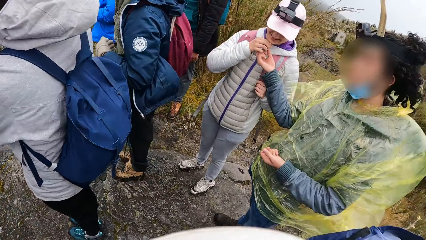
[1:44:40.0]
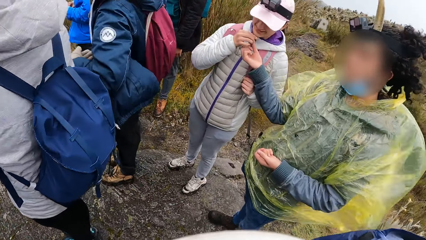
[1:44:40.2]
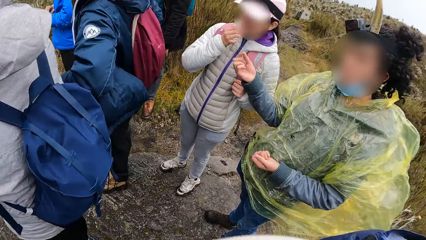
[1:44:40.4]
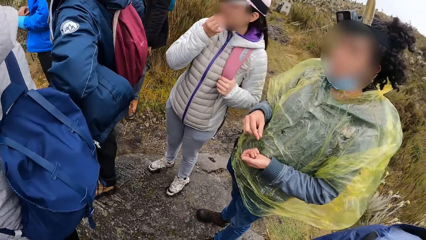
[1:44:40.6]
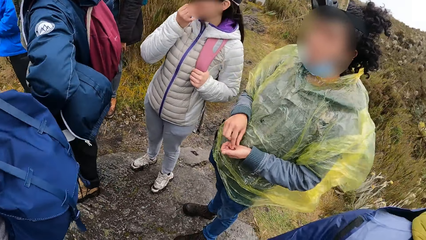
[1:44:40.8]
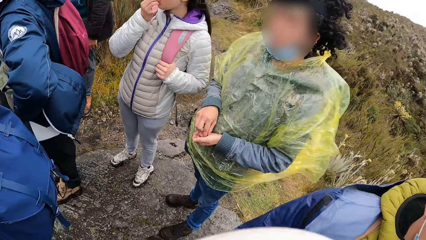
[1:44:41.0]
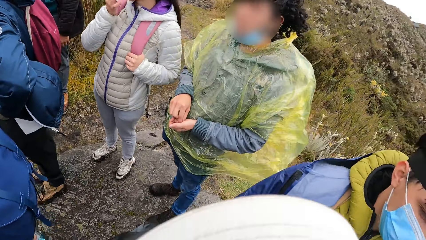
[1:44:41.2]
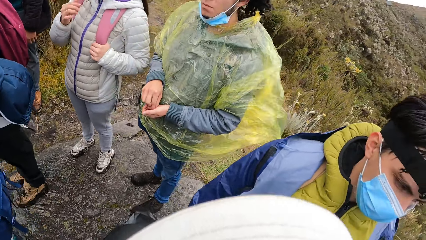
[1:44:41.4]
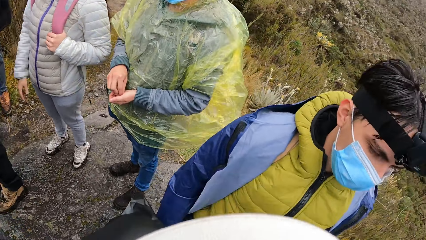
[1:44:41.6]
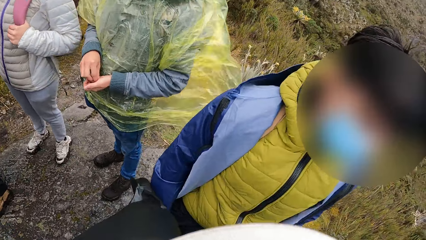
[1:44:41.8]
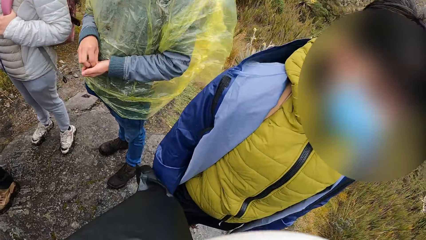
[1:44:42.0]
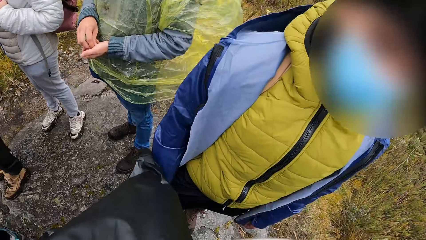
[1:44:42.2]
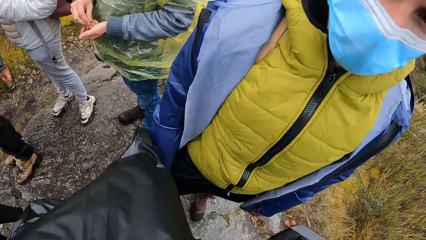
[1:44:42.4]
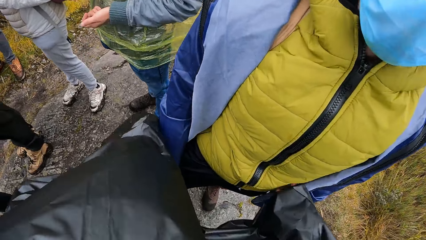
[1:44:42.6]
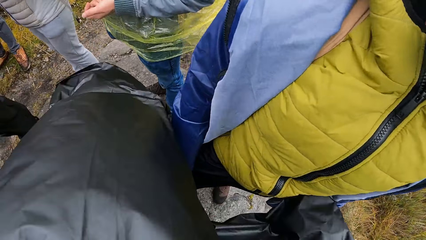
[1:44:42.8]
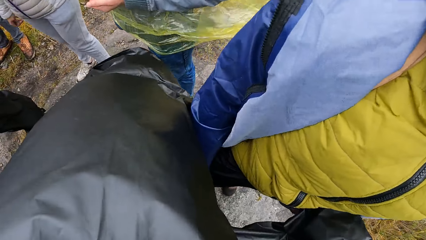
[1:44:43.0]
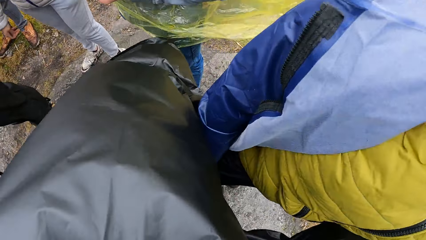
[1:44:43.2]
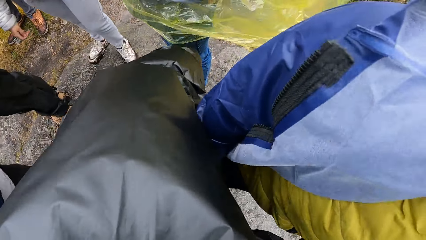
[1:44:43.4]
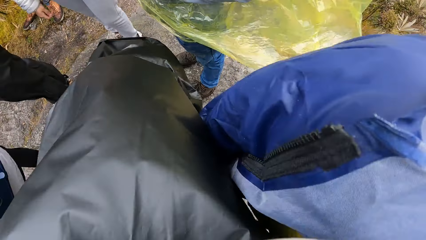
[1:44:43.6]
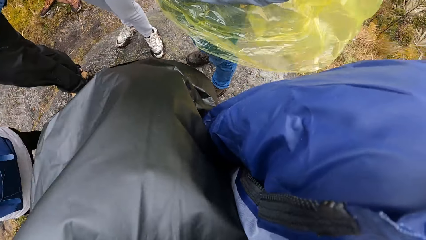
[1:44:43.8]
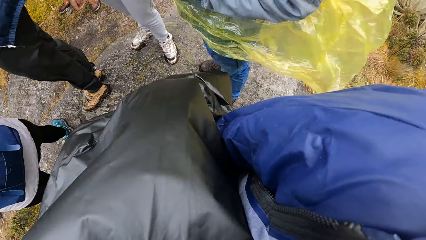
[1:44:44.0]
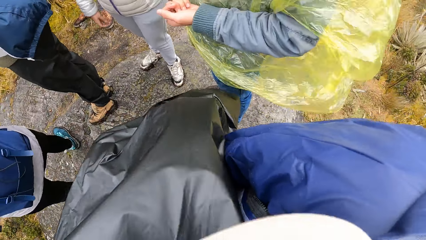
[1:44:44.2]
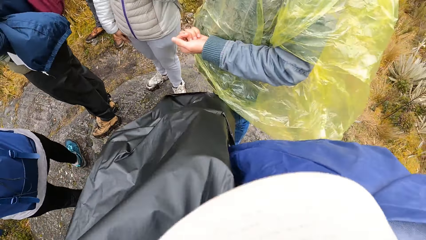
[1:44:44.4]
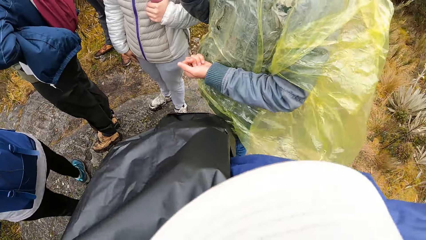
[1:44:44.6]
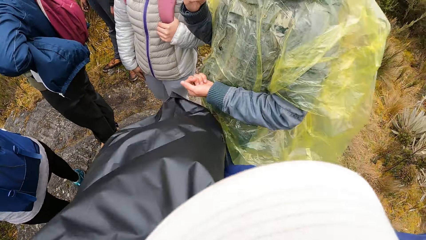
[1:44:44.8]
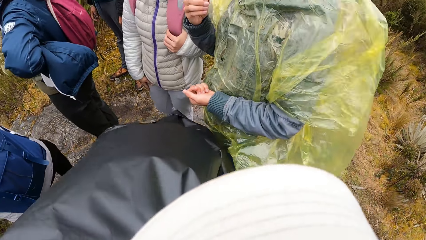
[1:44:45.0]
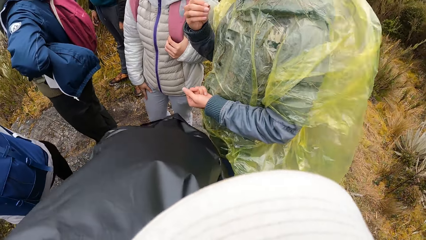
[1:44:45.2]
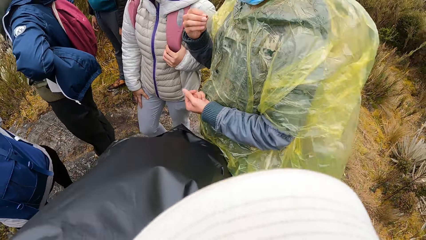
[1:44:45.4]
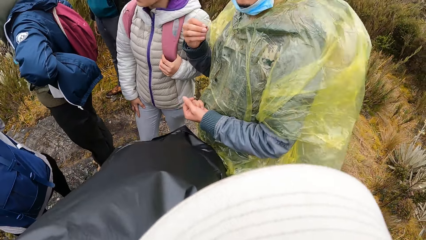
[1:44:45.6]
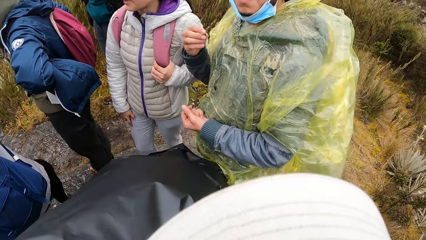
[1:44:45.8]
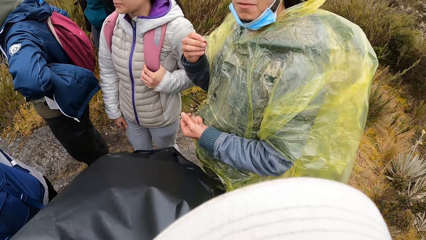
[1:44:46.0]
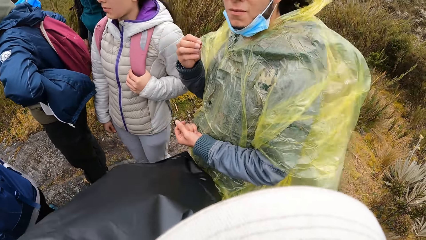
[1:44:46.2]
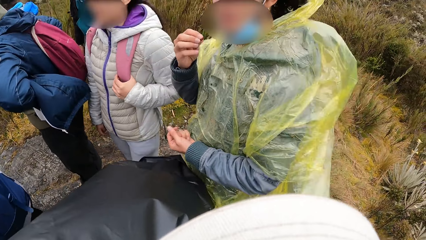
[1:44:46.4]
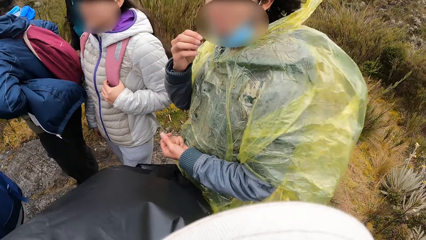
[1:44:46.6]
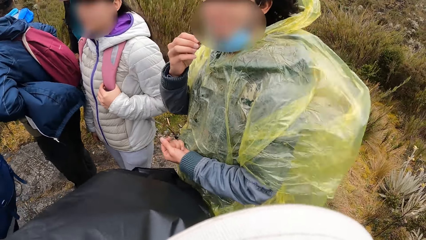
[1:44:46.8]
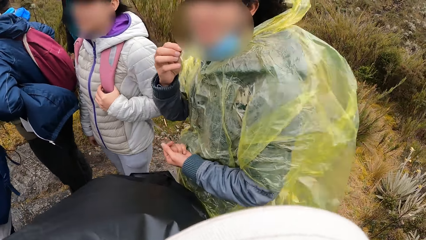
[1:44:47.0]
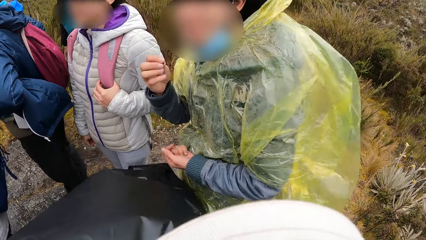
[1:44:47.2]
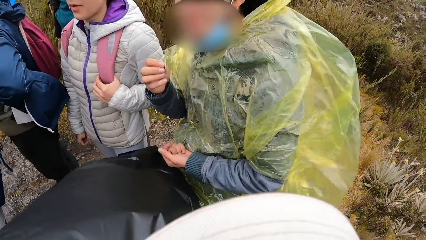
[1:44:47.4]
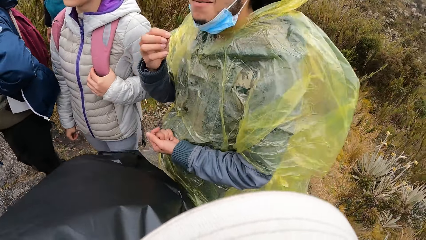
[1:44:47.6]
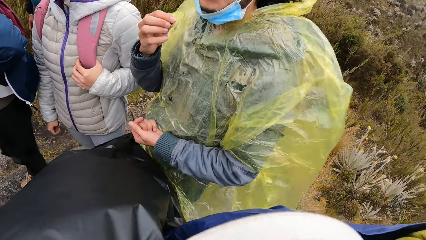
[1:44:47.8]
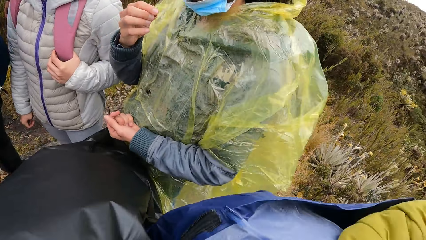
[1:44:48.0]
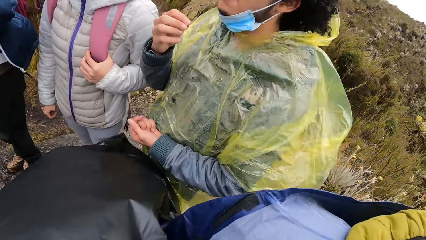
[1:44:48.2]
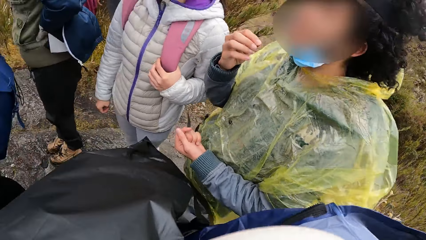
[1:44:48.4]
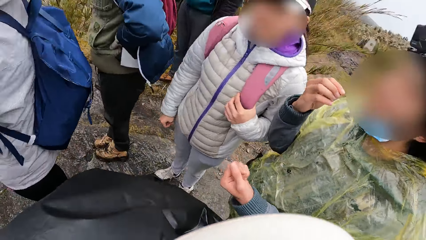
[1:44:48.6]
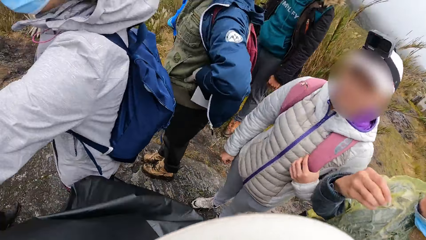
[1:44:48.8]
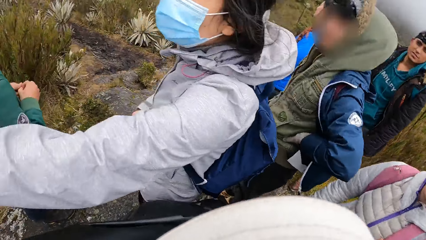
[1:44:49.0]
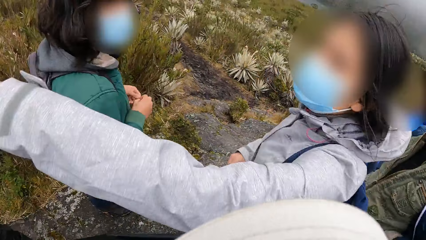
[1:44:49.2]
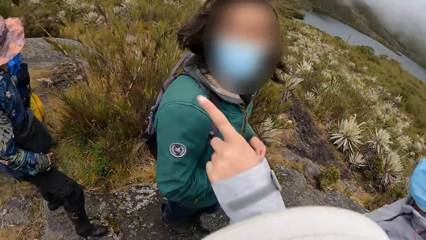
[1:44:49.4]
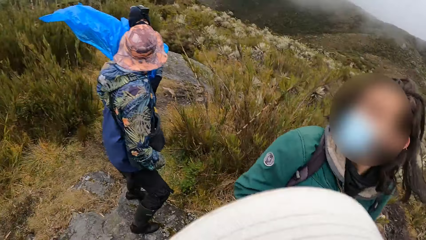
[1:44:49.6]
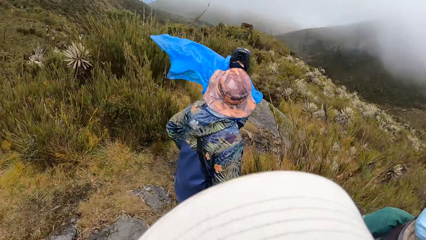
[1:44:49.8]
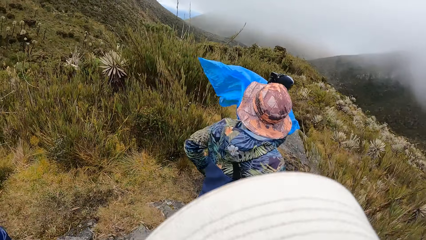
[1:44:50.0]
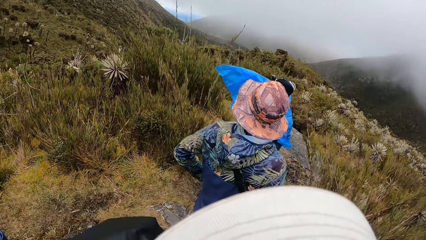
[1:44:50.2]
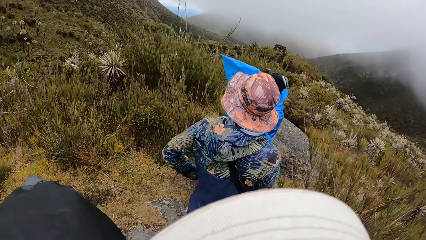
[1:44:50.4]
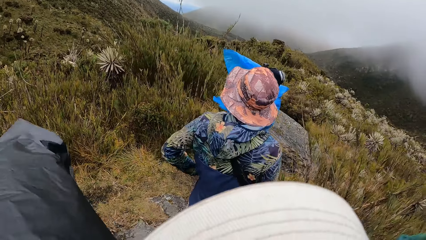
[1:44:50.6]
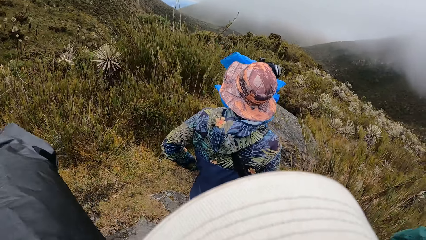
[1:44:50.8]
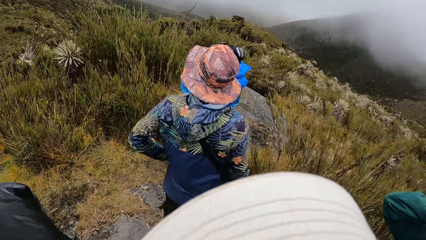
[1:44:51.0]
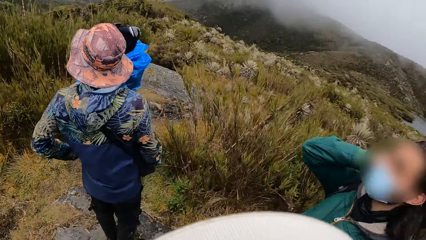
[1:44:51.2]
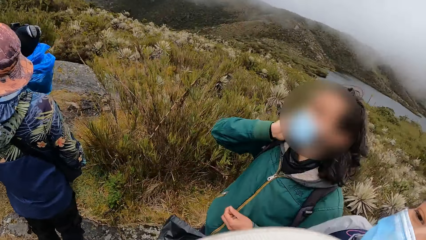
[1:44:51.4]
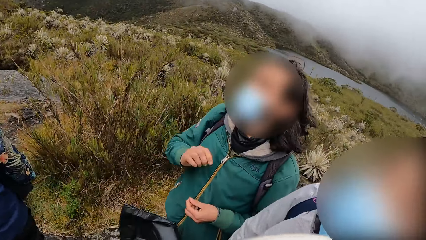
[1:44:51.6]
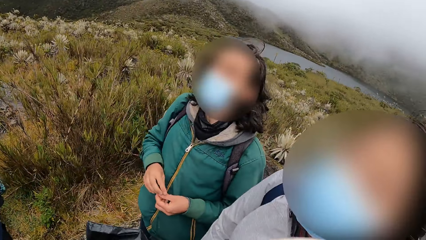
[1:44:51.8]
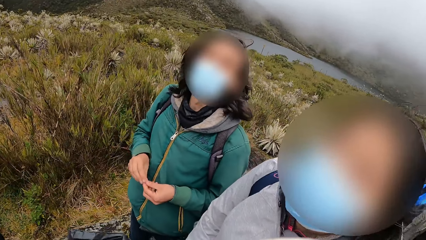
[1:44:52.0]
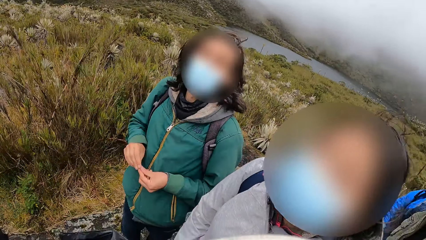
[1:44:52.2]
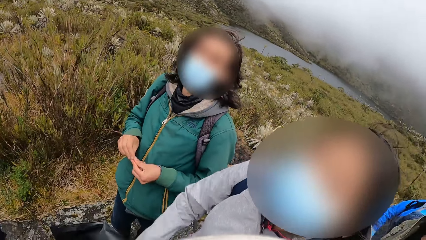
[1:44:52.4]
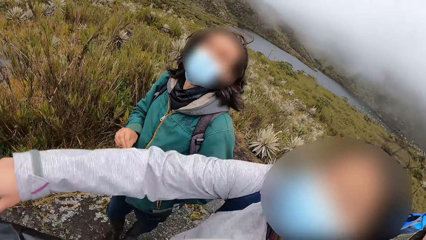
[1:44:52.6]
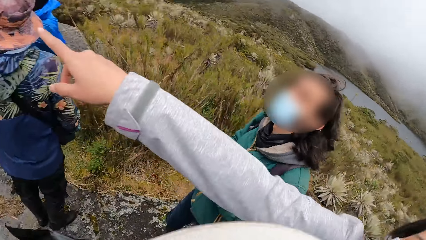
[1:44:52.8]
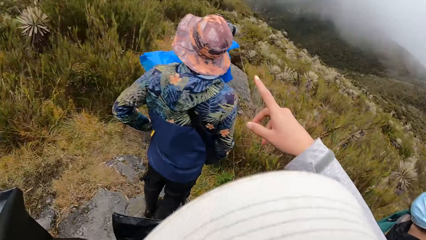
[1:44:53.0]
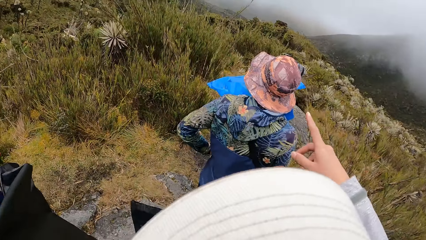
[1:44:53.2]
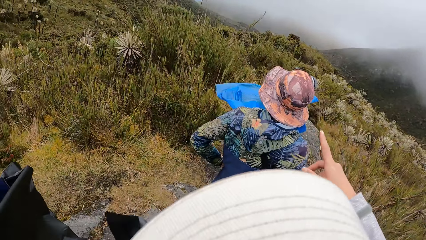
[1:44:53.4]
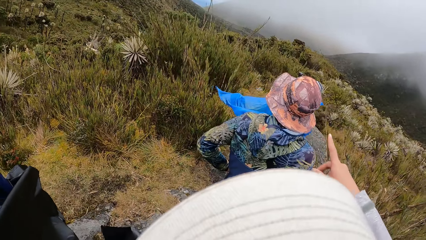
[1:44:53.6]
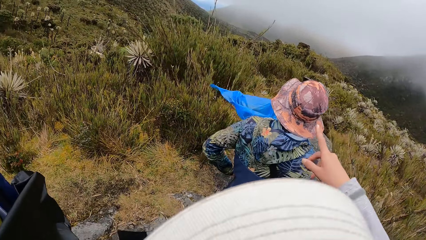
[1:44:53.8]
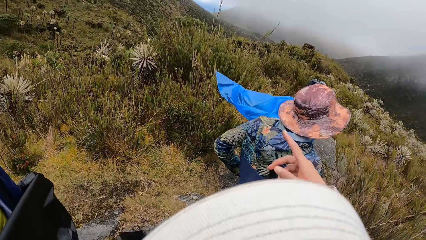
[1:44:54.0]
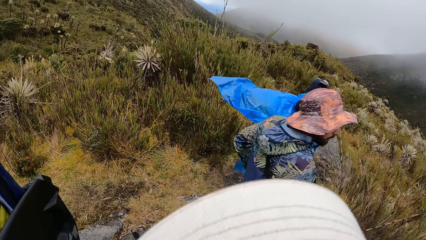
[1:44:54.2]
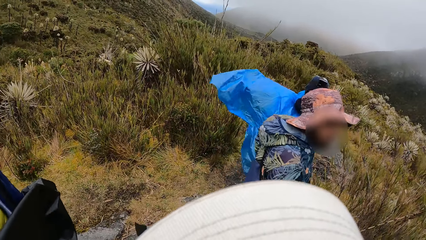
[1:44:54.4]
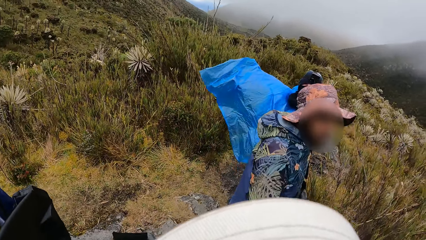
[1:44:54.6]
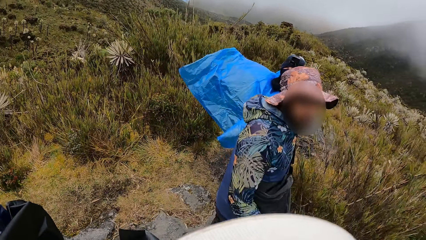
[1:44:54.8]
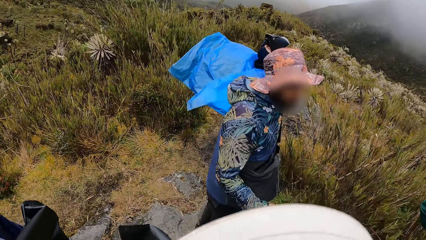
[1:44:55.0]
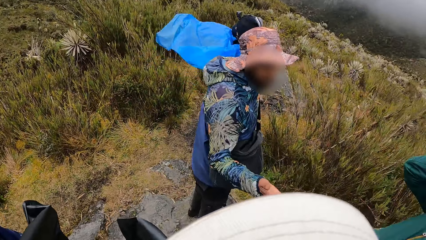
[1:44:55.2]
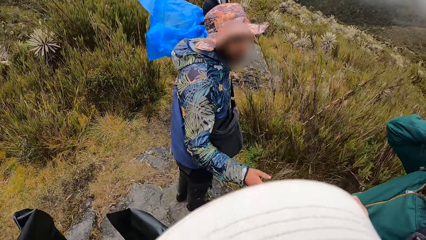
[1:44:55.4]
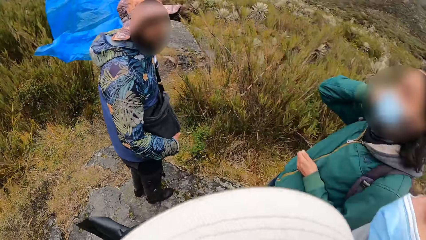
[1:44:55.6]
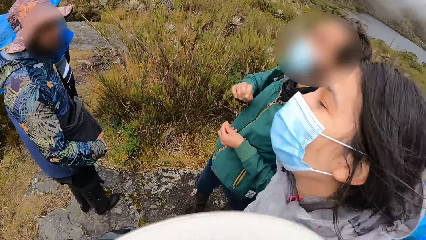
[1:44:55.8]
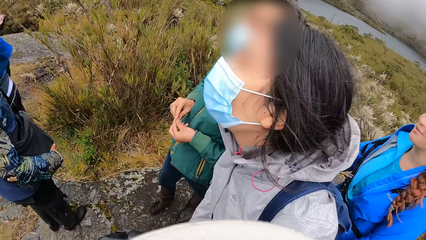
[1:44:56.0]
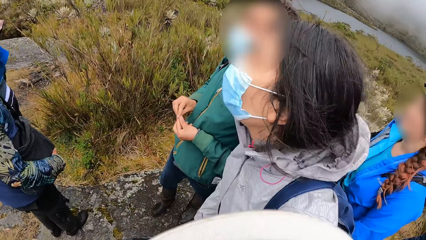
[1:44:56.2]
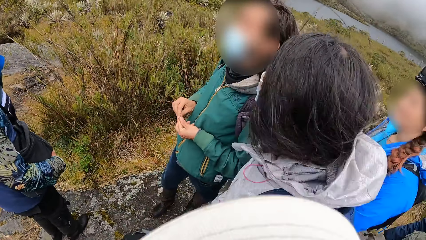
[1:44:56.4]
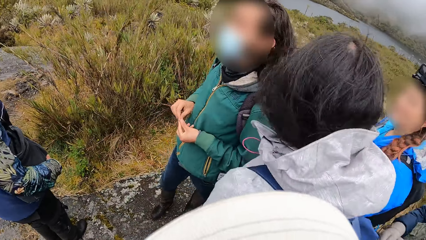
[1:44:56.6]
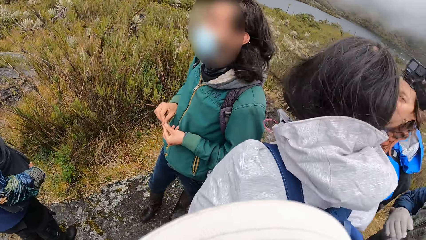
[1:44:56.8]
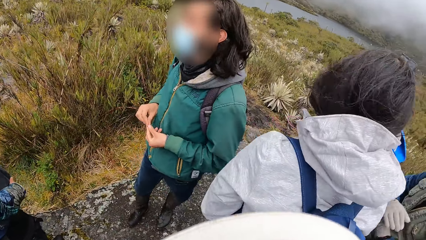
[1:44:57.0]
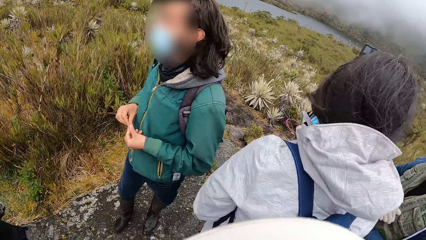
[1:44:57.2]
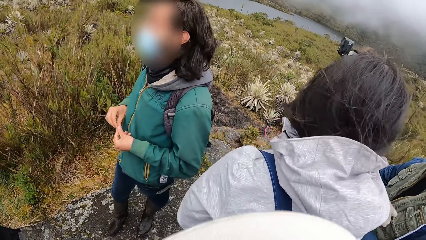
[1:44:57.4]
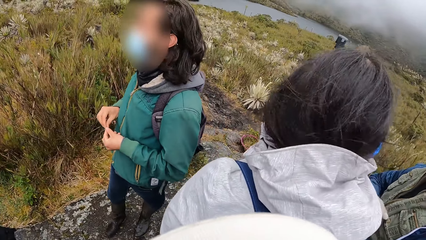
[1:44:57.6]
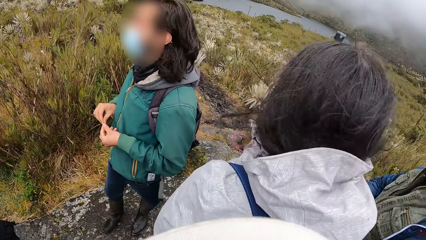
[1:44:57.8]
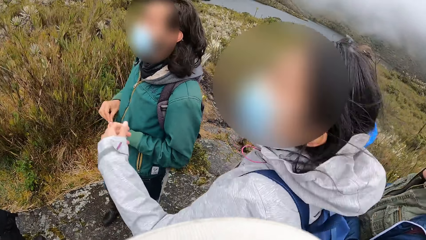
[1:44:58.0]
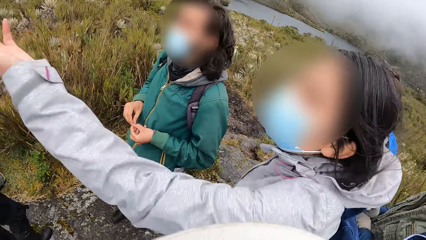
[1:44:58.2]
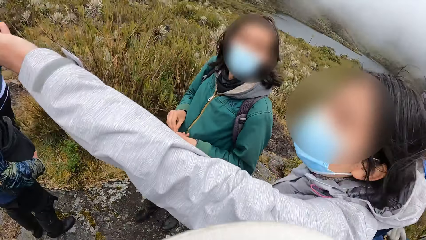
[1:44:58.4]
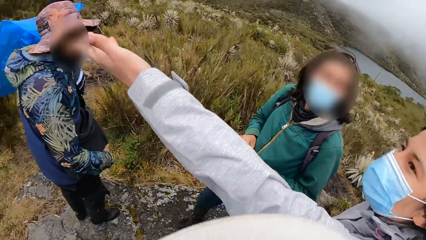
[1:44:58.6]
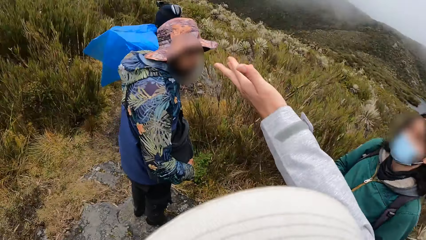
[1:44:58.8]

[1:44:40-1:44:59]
The camera wearer looks around. A woman takes a sweet from another woman with her right hand. The other woman gives the sweet to the first woman. The other woman picks the sweet from her left hand with her right hand. The camera wearer interacts with the other woman and a man. A person stands next to the camera wearer. The other woman eats the sweet in her right hand. The camera wearer interacts with the other woman. They look around and interact with the group of people on the hill.
